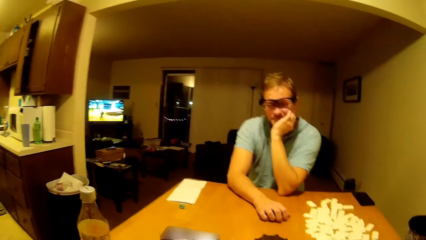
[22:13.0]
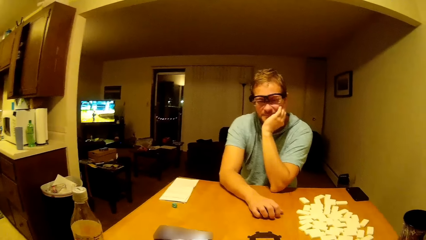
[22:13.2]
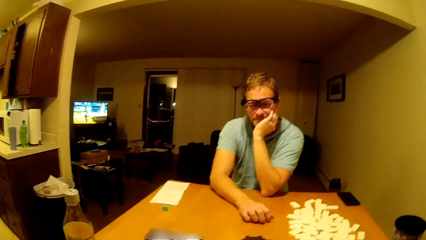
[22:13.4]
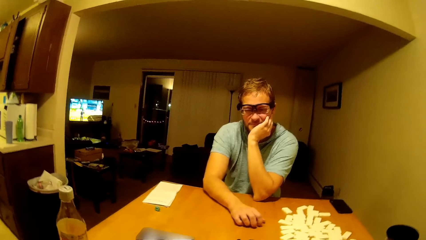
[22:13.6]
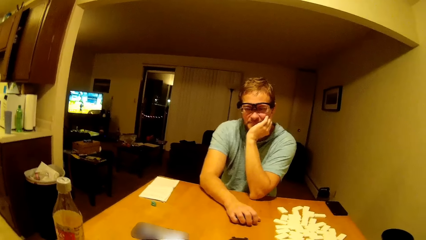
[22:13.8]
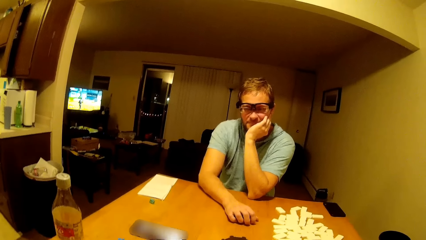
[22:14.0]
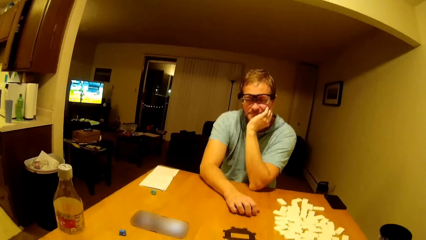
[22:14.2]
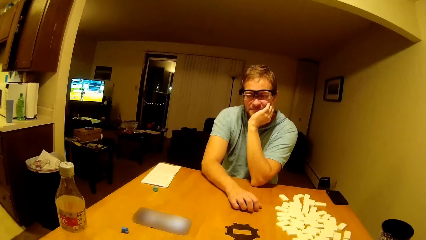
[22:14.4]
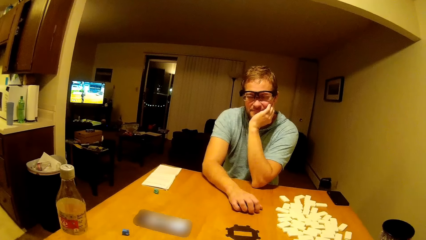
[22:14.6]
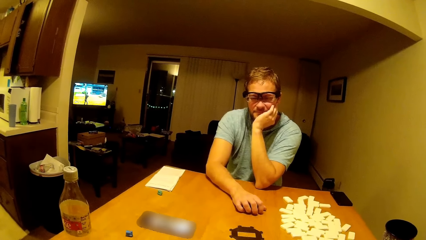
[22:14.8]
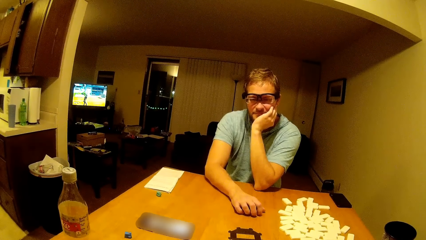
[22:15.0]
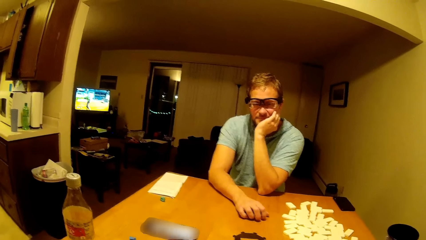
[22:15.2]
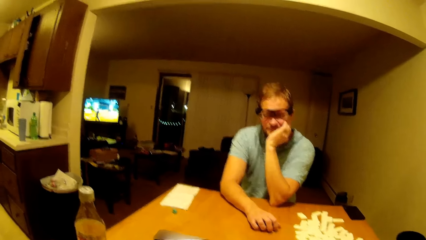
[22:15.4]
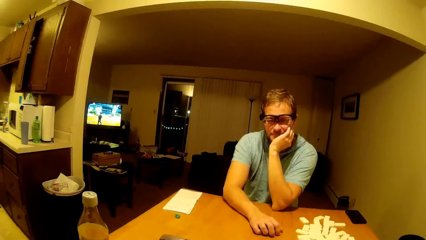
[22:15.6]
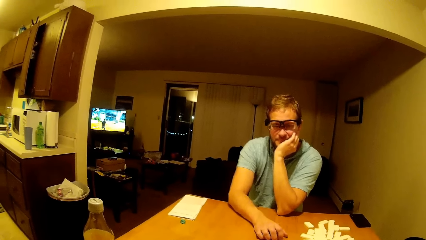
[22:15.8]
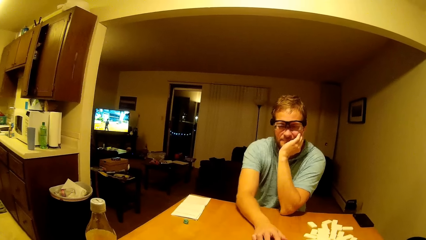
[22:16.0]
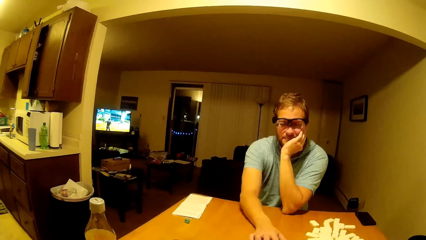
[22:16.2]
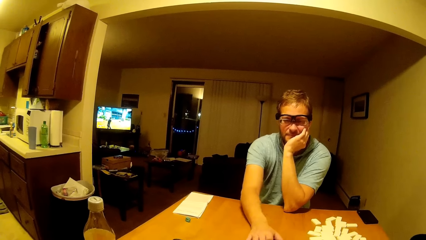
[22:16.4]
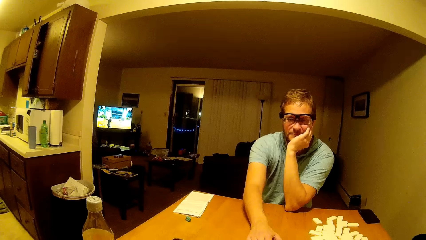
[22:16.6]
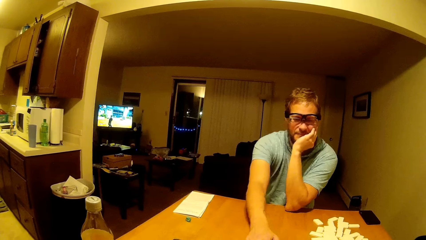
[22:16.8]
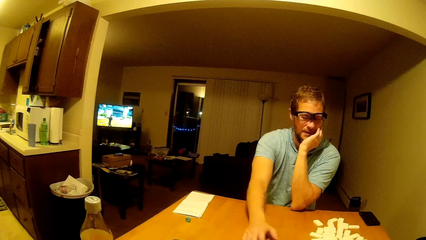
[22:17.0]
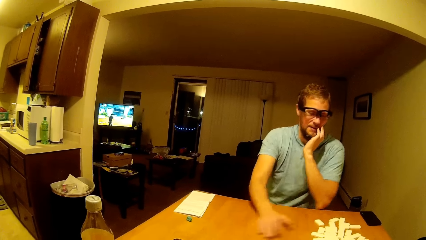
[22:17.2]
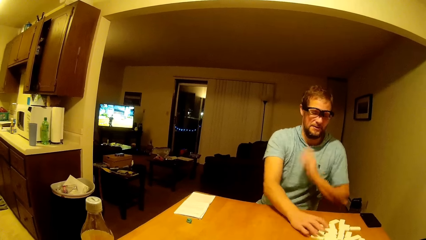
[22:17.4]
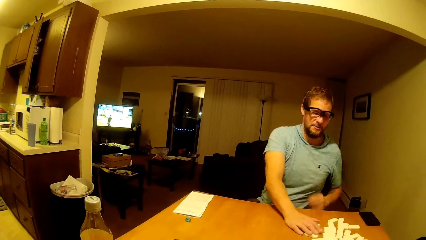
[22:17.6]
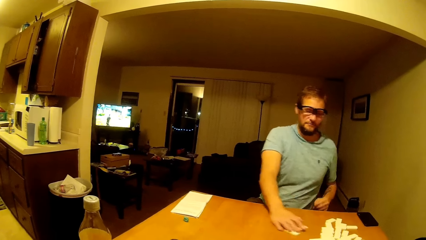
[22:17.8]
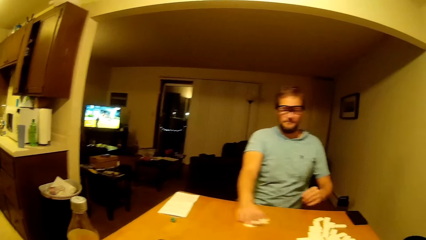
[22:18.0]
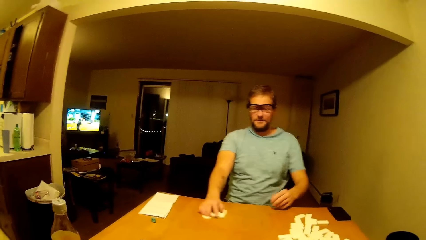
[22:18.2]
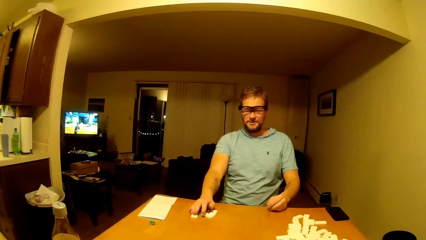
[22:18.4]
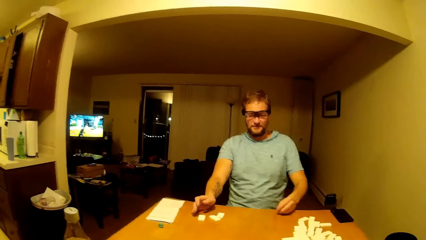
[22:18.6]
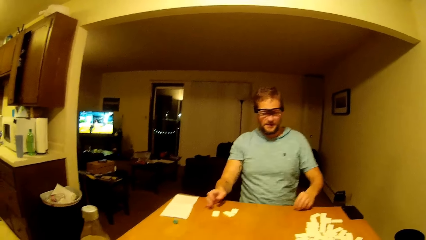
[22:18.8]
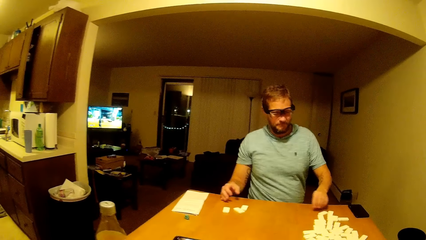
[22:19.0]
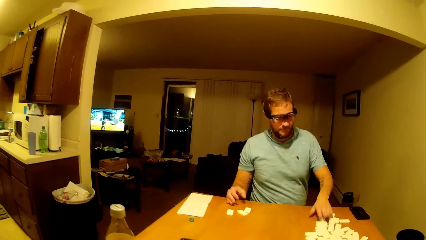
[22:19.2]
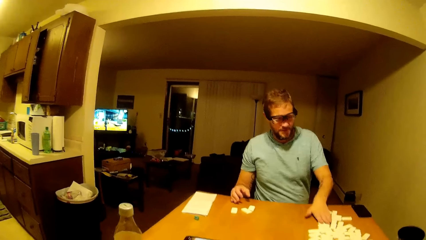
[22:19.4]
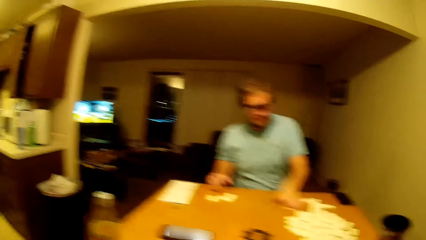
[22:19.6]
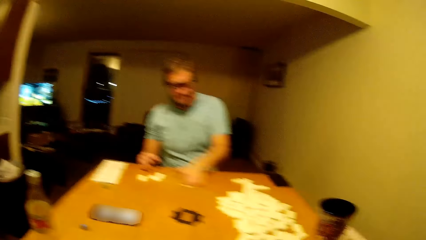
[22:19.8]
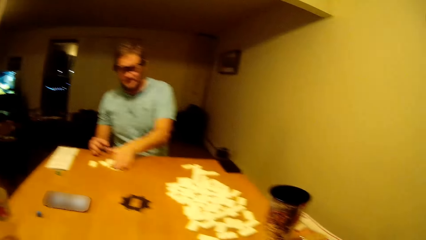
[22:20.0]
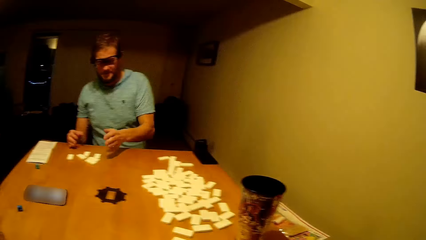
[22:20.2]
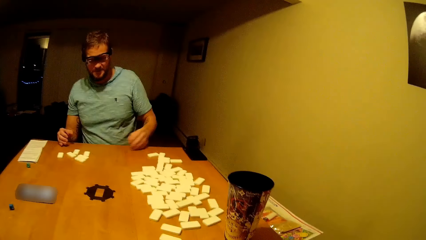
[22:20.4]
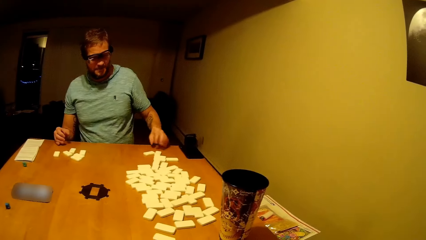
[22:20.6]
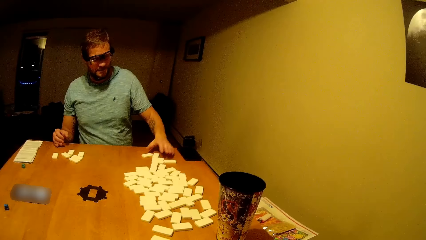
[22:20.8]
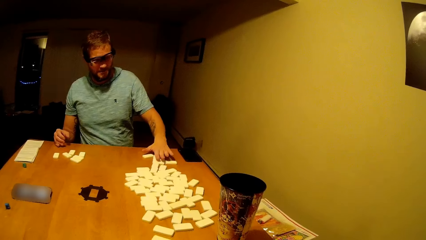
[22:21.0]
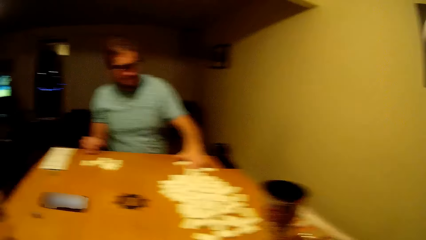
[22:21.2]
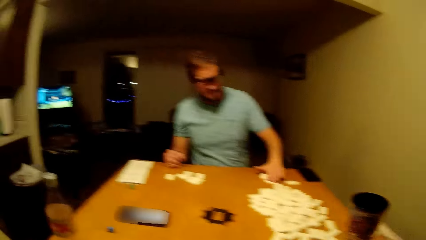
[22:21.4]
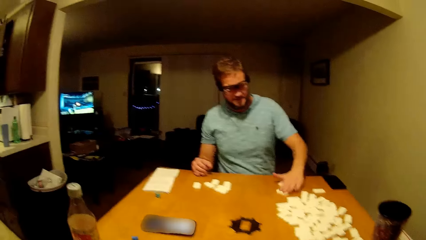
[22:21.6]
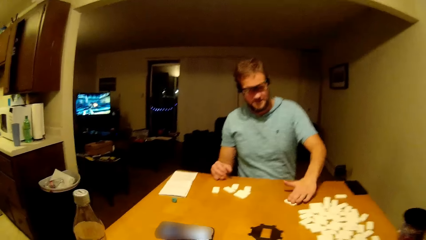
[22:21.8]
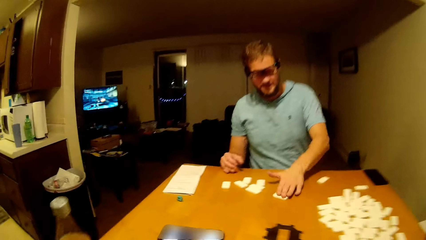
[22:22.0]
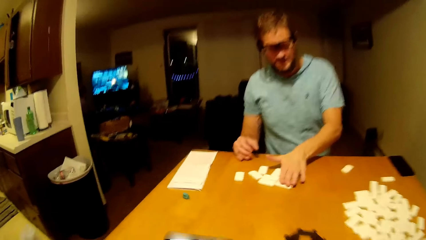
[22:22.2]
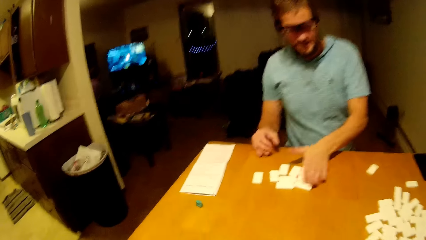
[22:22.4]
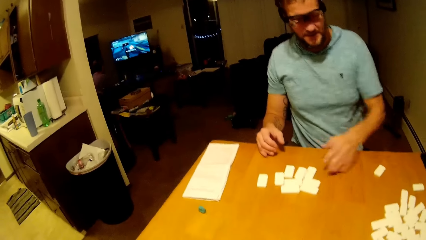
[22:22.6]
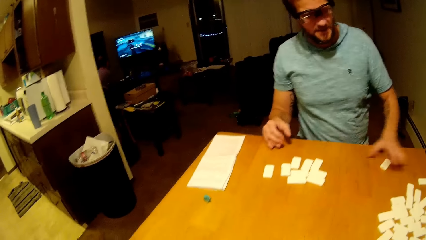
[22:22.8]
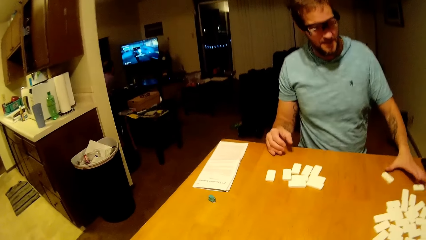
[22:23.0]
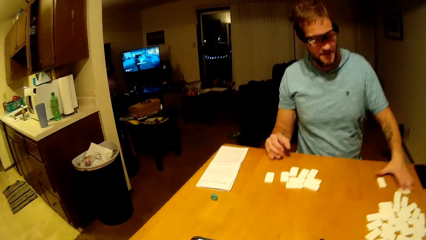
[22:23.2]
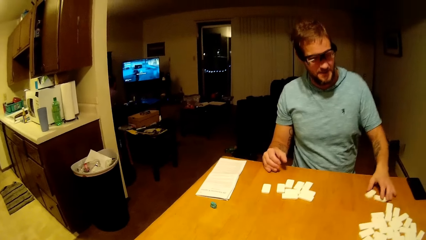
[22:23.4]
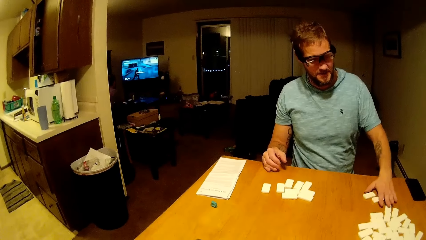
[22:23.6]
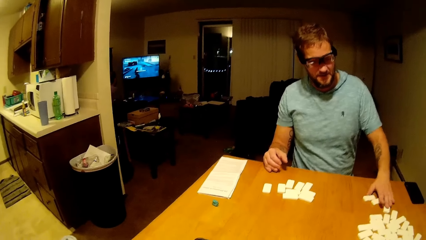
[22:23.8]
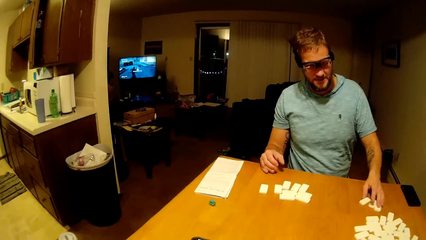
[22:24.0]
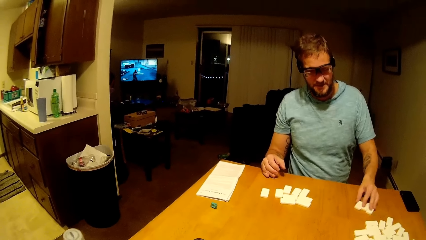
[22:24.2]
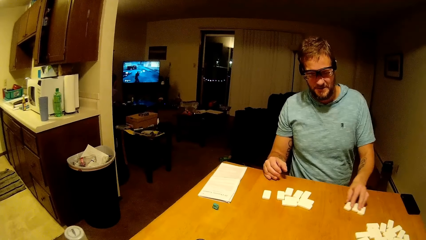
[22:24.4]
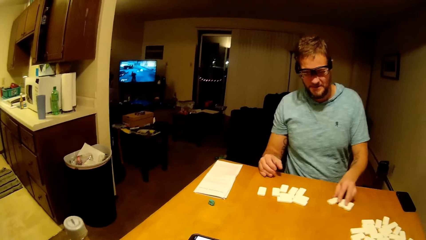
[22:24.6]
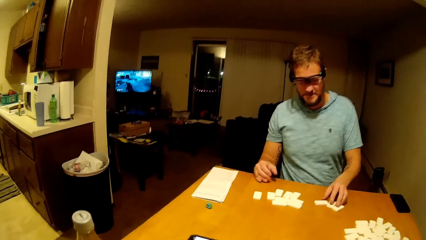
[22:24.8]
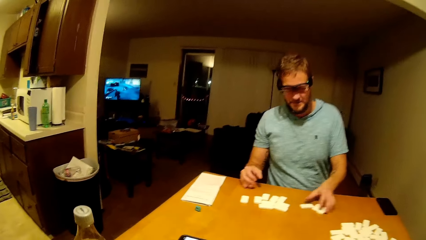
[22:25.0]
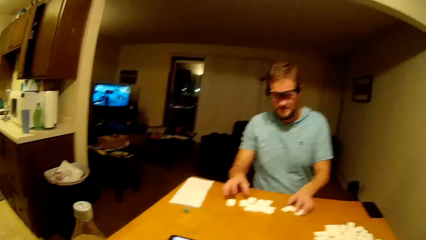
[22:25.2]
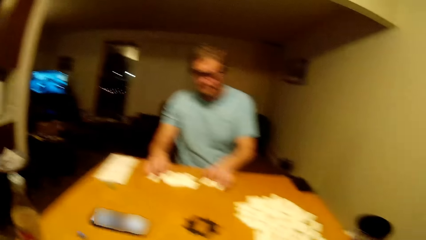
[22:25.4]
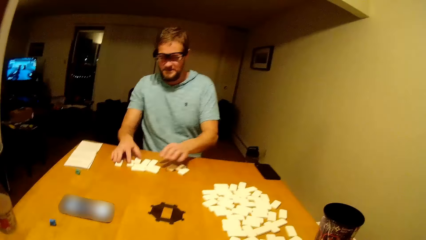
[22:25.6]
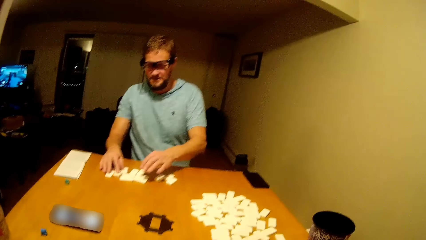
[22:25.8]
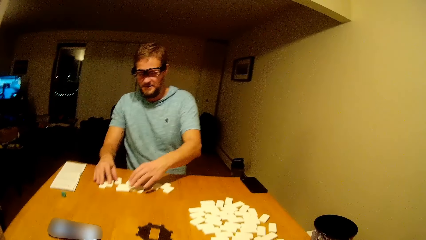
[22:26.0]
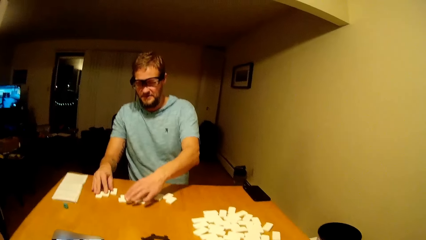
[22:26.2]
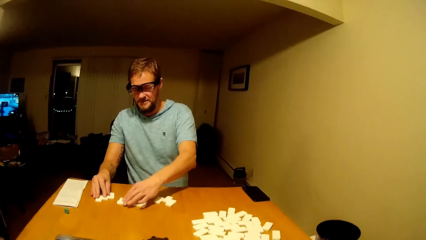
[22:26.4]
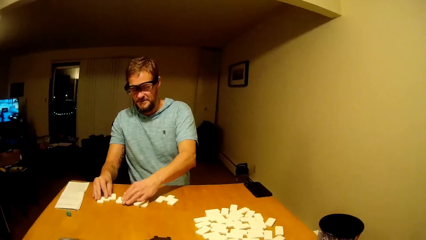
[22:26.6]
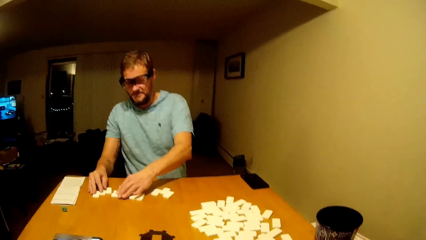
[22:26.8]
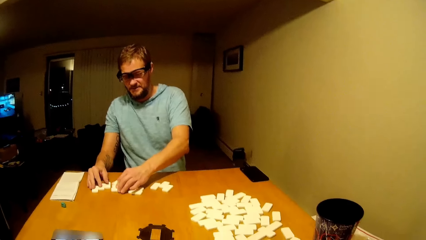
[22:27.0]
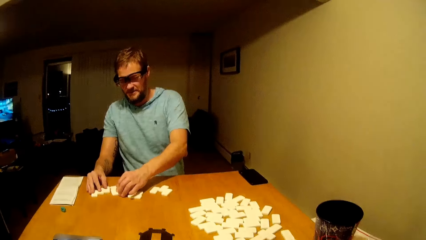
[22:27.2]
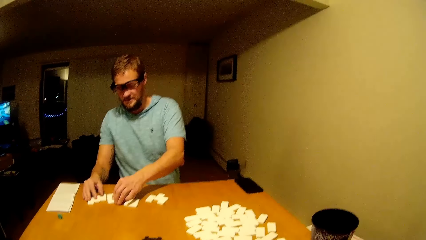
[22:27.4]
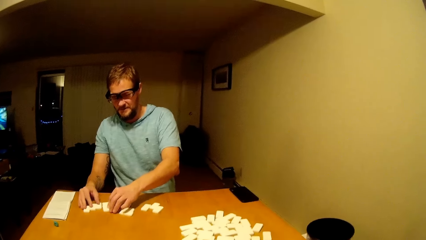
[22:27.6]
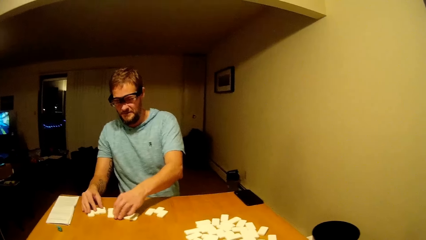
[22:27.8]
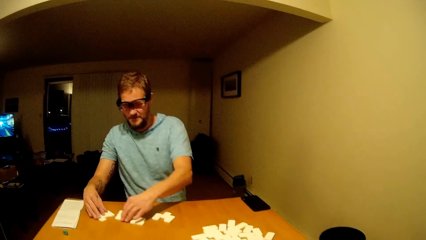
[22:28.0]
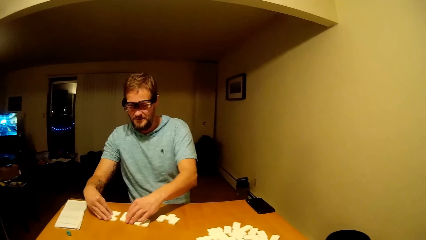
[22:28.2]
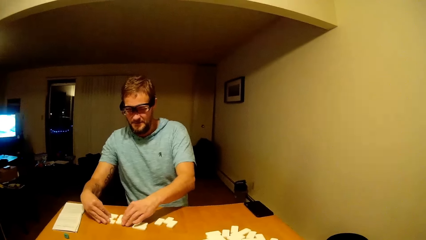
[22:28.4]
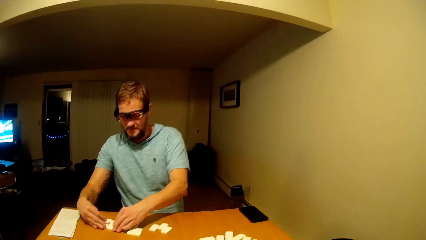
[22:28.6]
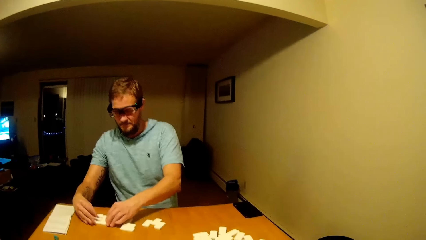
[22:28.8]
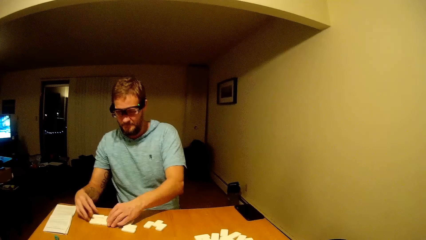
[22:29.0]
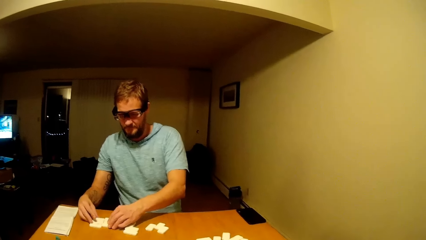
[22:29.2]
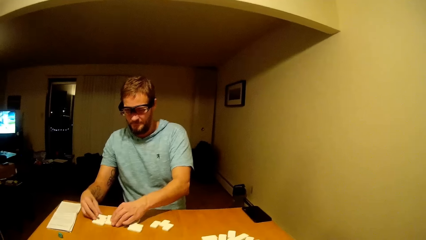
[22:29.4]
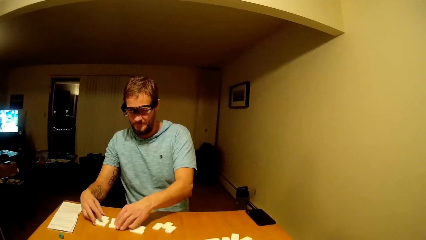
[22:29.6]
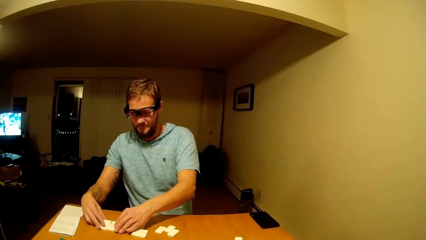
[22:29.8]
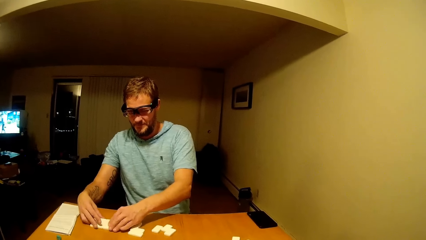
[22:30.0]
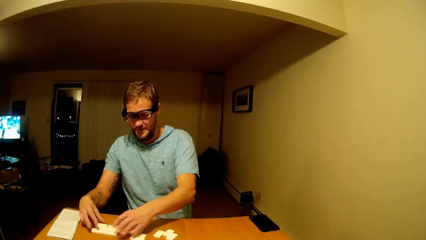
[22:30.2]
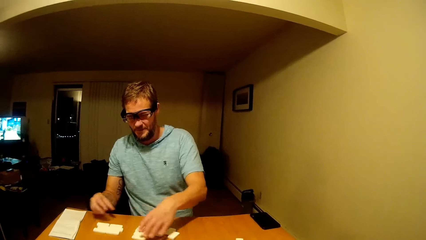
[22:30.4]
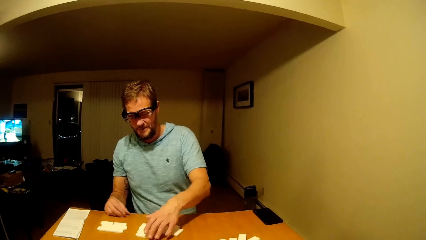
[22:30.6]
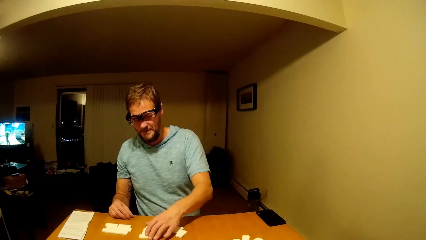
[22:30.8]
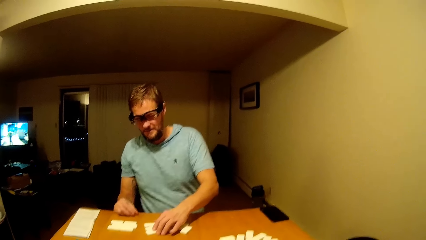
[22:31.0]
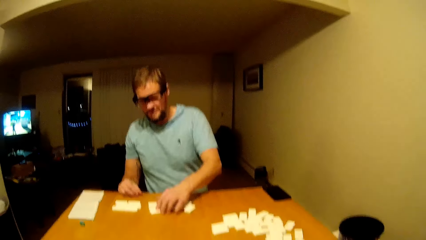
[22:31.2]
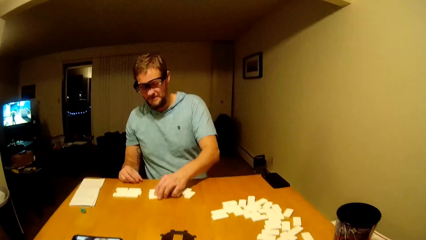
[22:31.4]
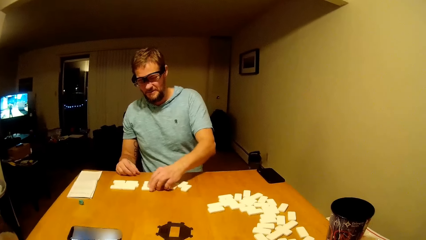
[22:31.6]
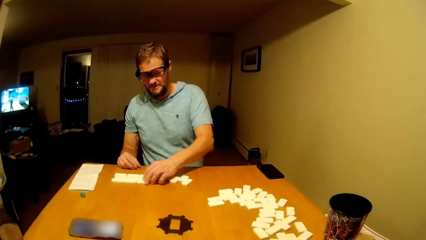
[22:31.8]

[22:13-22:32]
A man moves mahjong pieces. The man arranges dice on the table.
